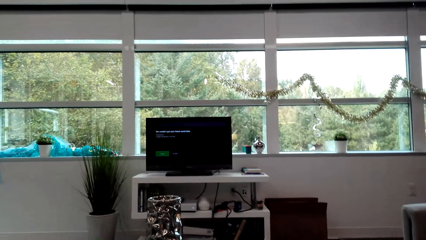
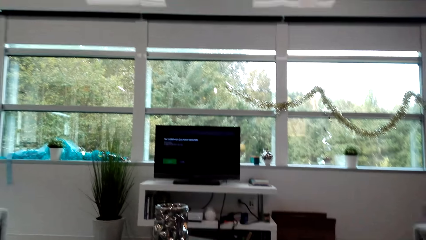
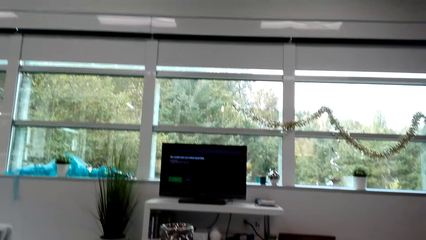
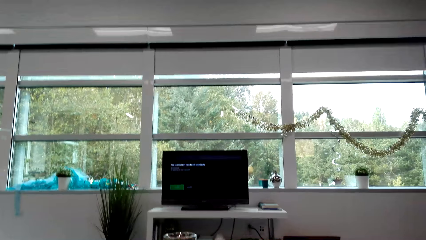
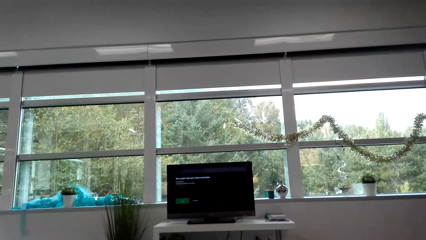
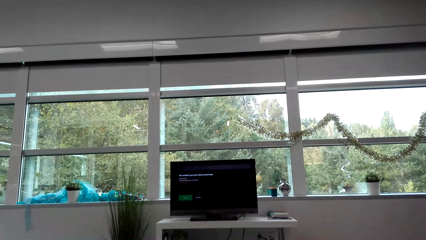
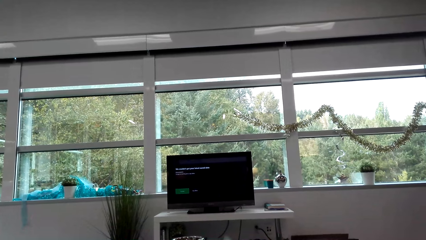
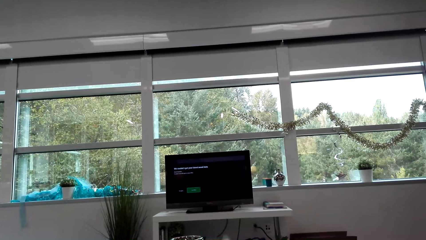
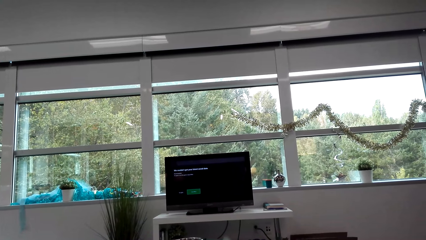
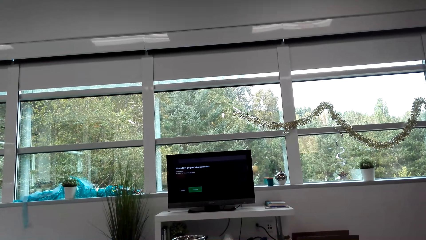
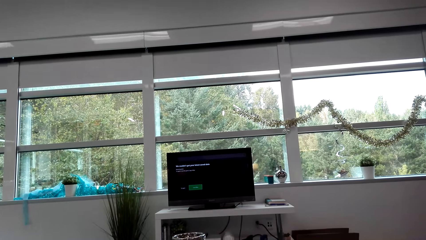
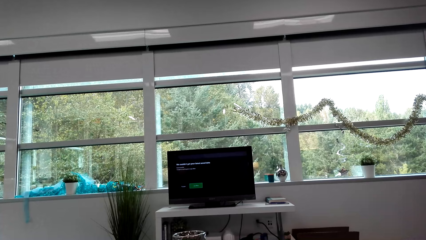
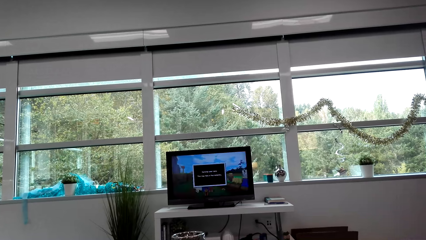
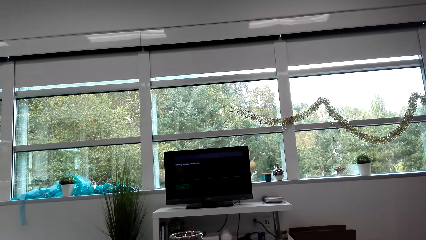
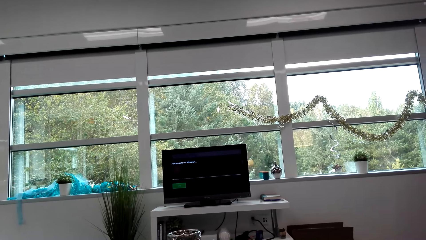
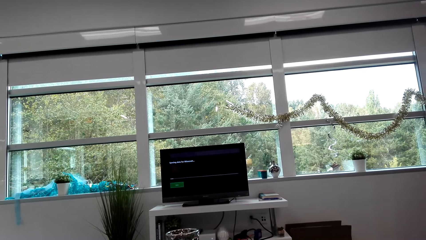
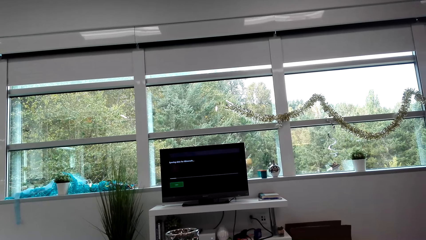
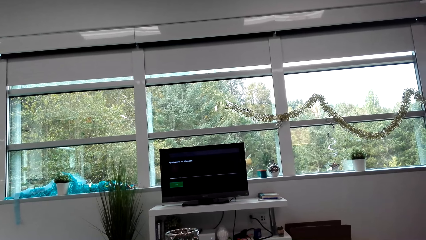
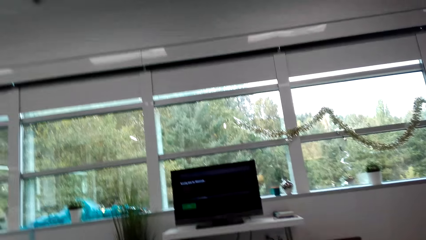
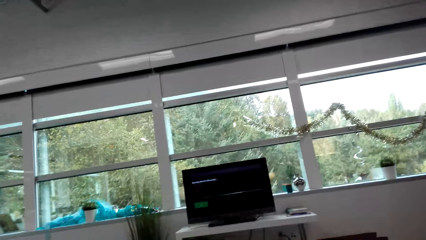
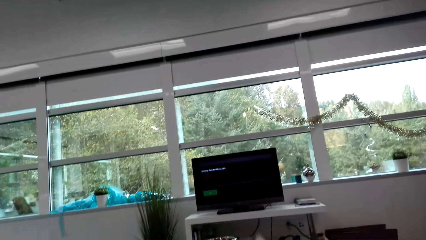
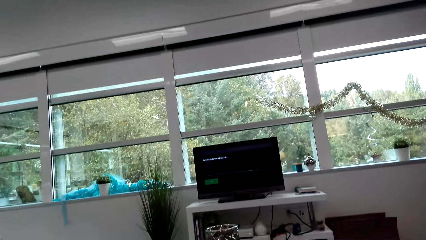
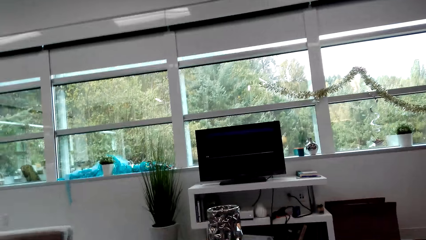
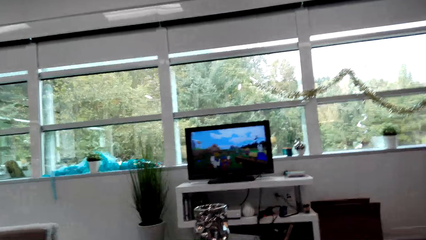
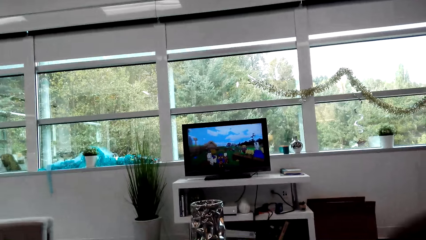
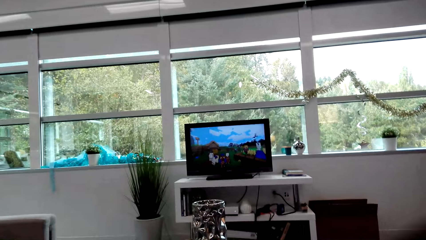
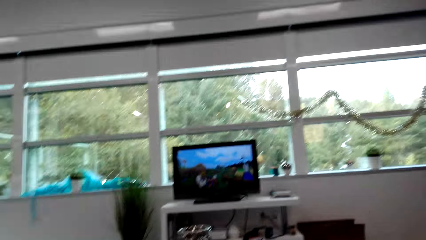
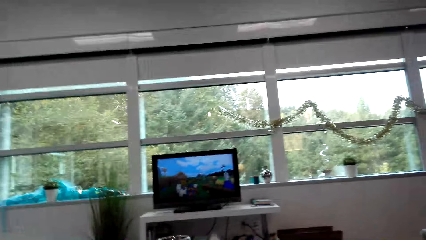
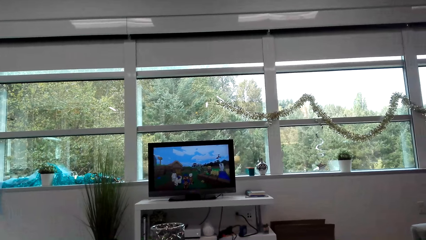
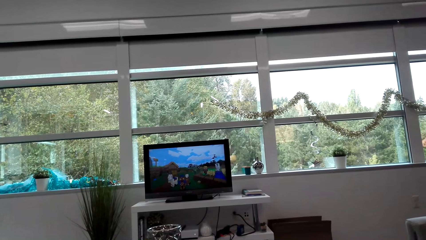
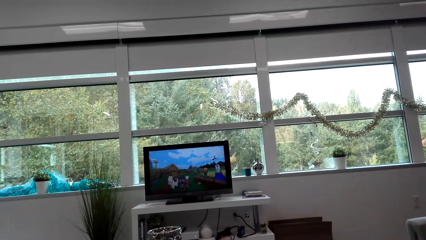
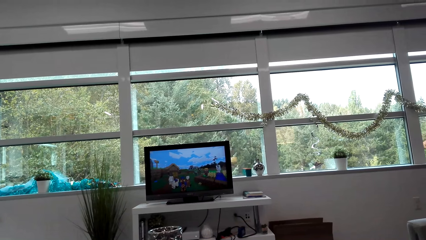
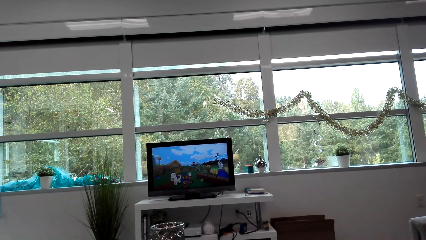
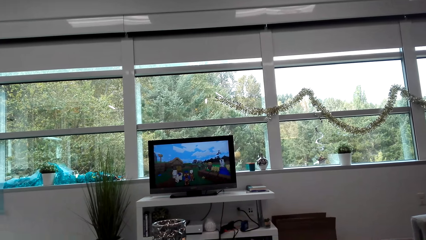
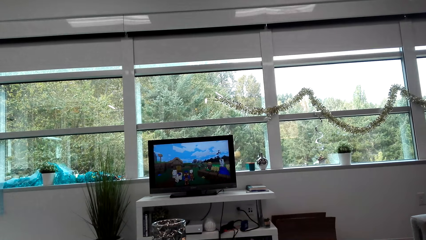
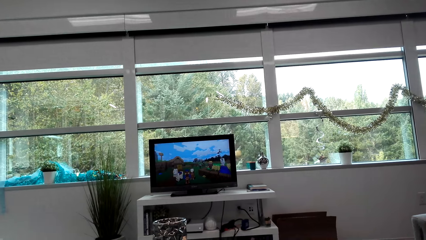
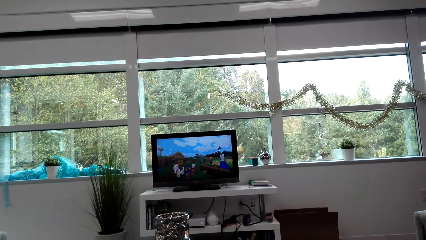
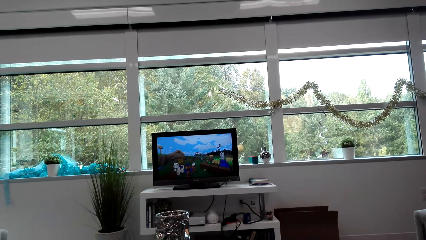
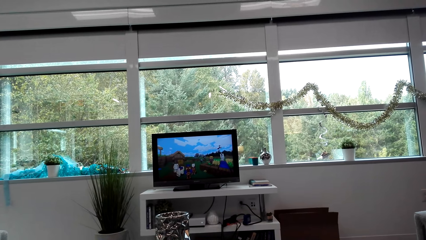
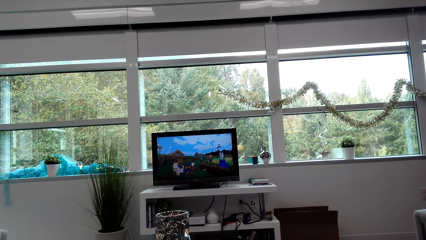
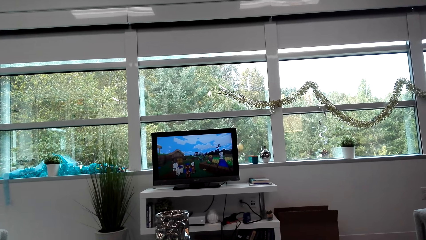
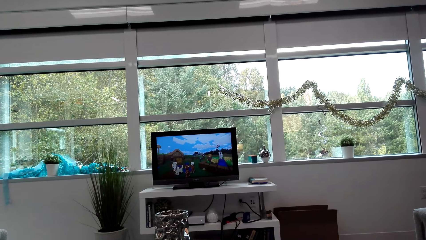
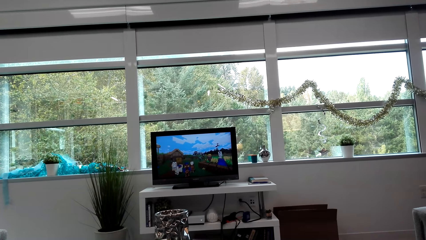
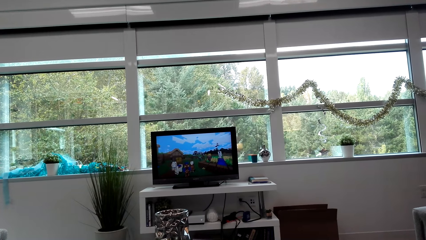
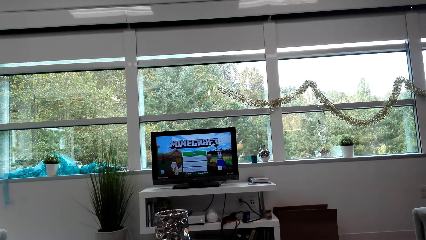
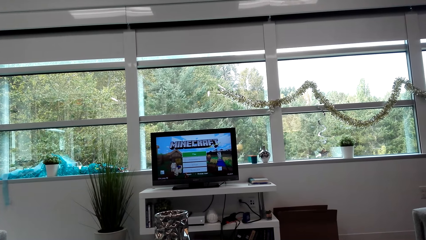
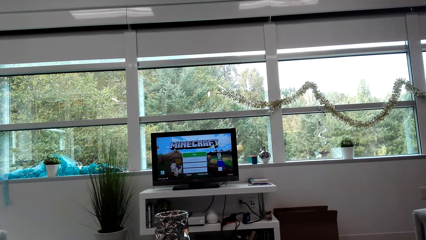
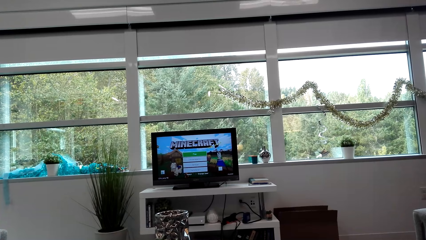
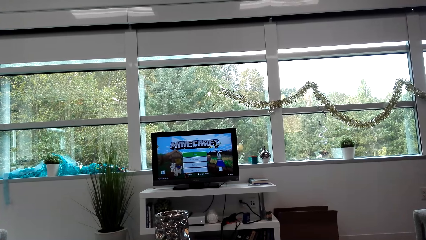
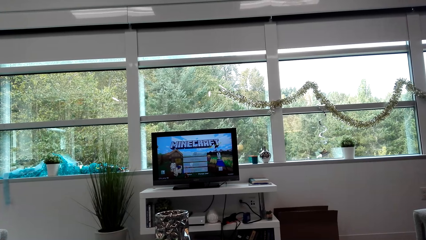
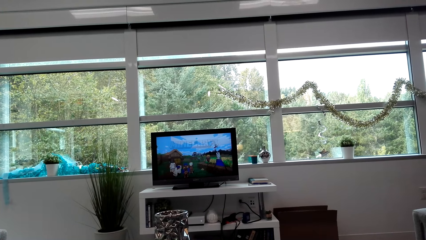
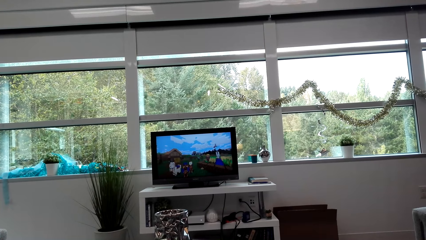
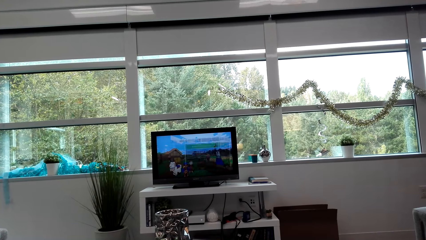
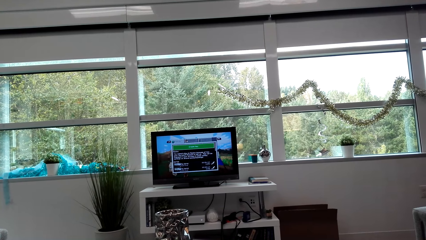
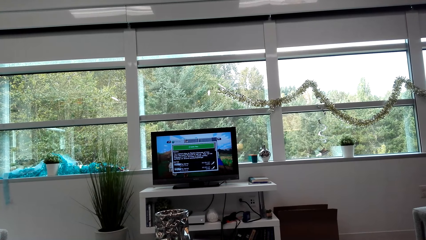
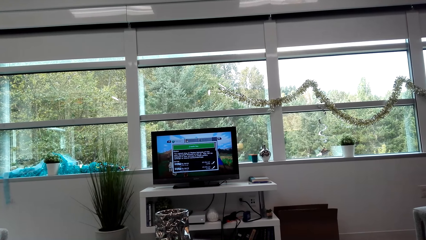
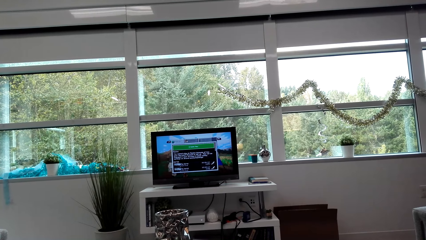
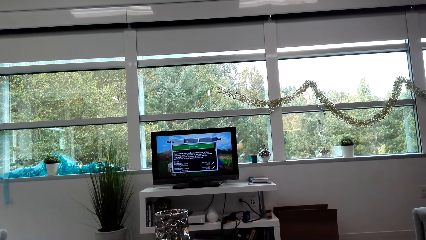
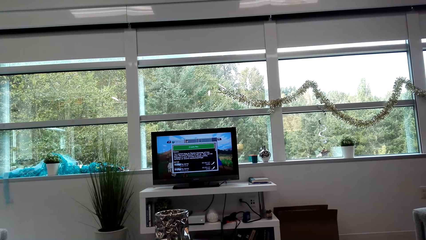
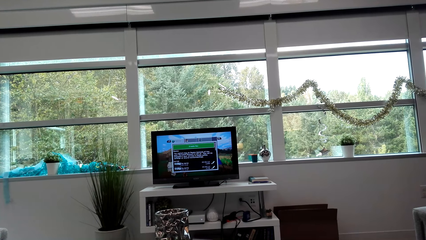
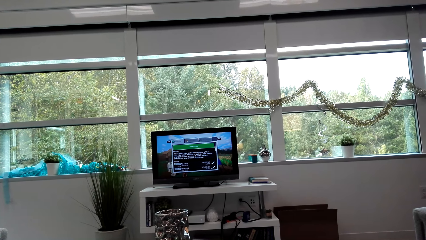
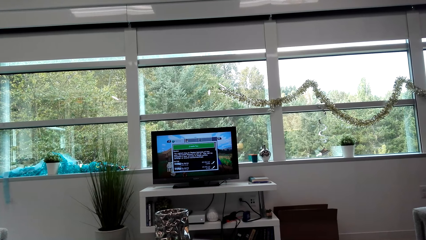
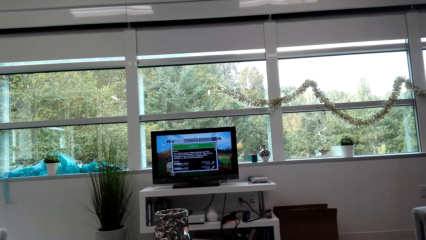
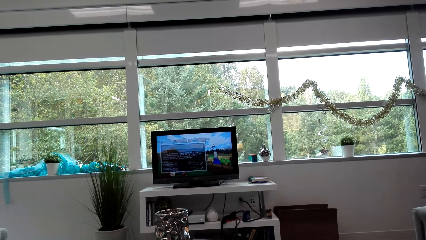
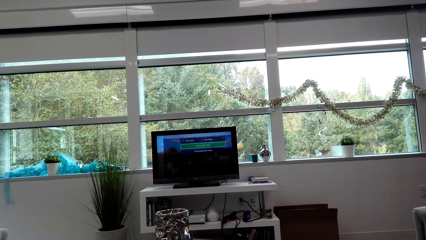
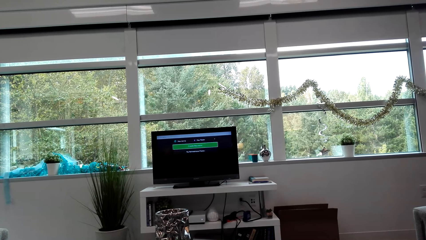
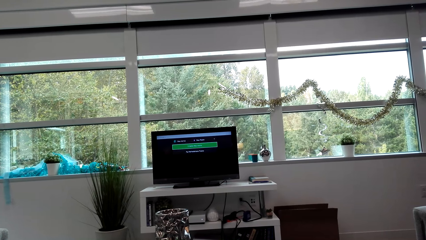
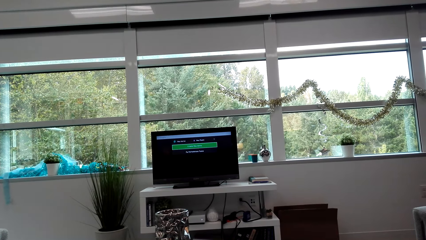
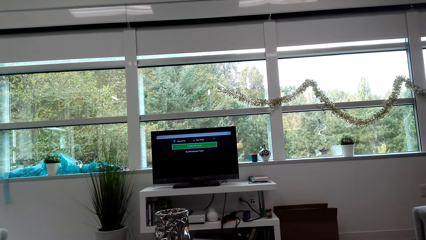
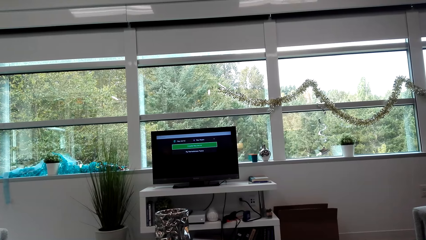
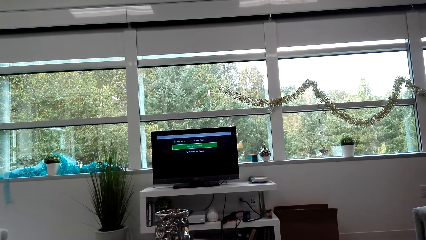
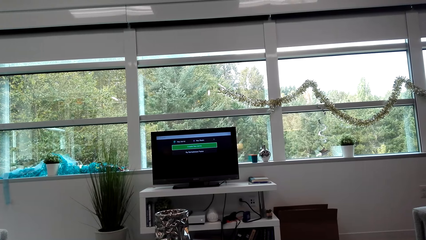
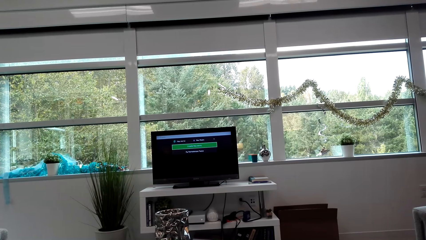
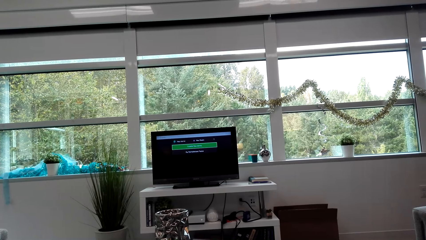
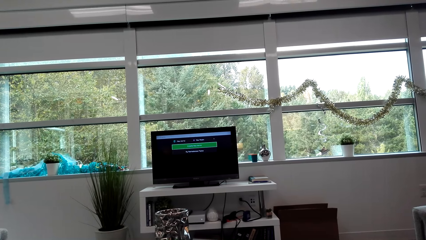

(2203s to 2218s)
The camera wearer is scrolling on the TV.
